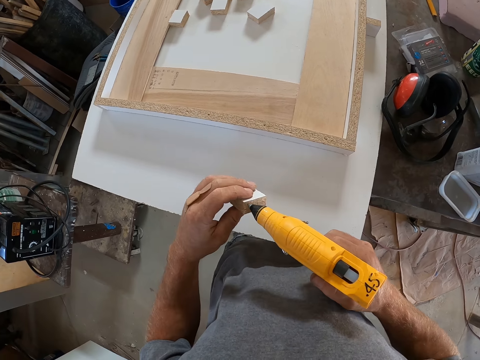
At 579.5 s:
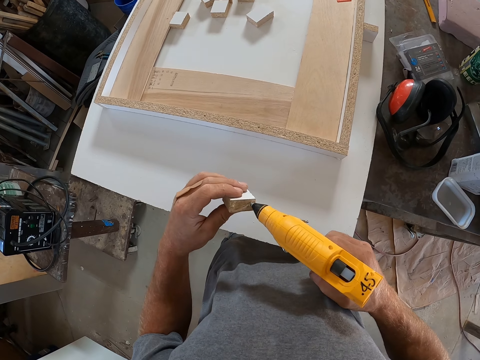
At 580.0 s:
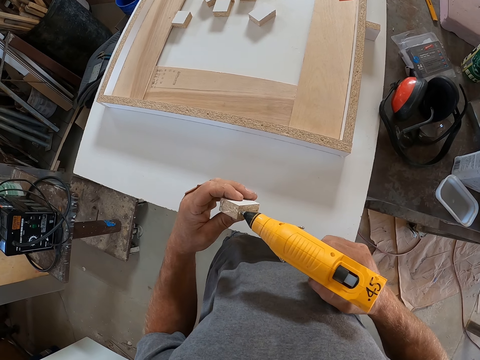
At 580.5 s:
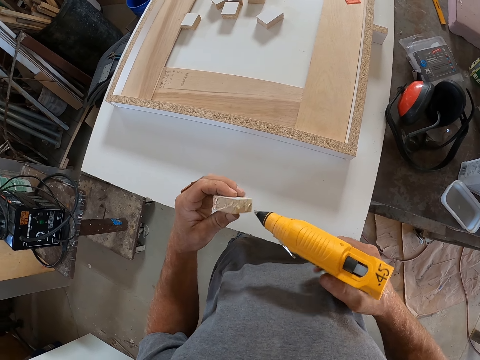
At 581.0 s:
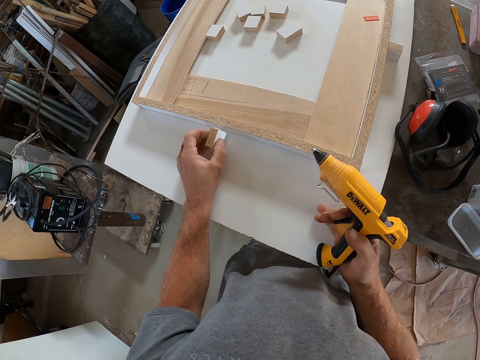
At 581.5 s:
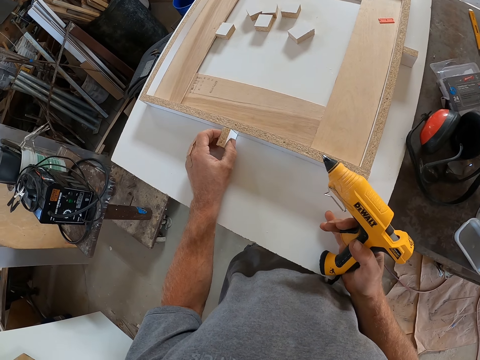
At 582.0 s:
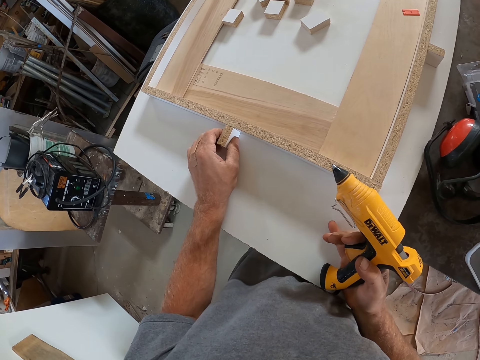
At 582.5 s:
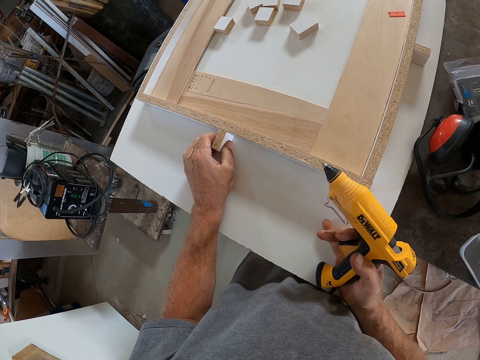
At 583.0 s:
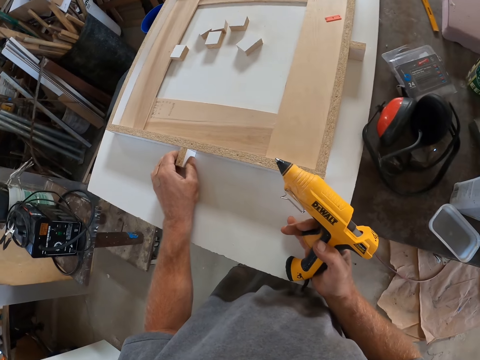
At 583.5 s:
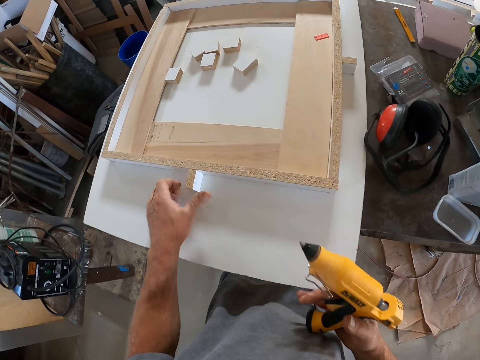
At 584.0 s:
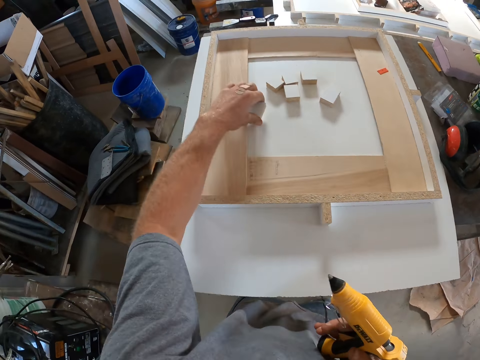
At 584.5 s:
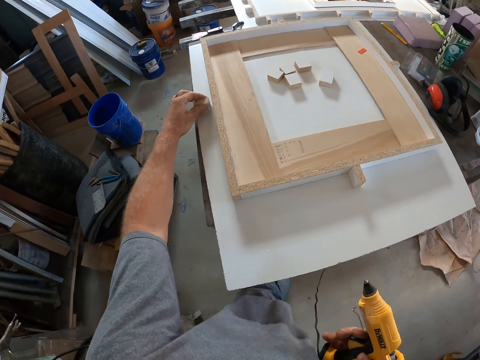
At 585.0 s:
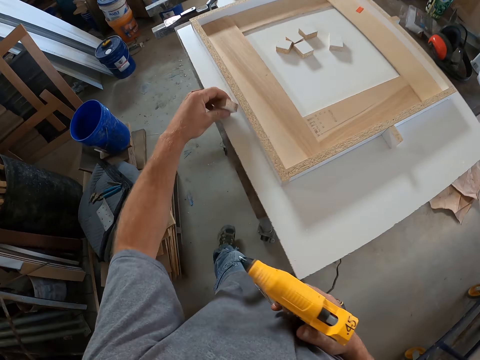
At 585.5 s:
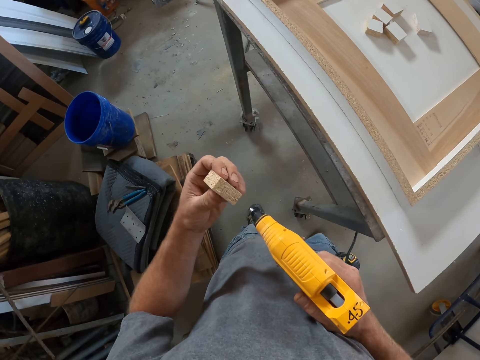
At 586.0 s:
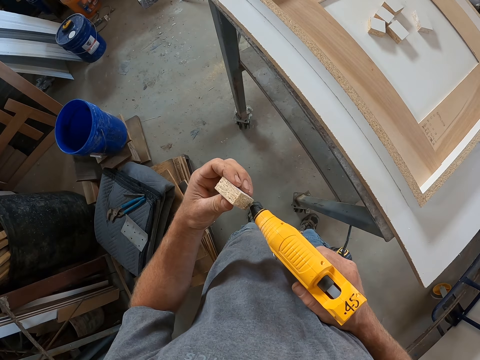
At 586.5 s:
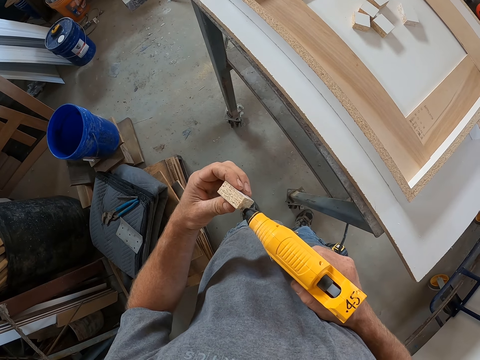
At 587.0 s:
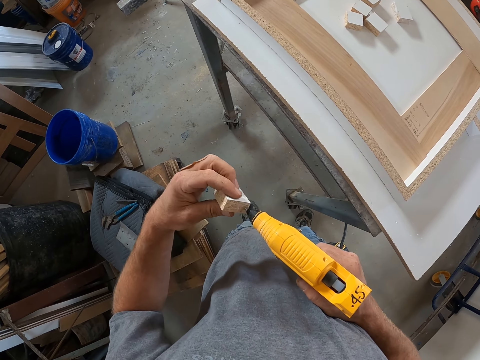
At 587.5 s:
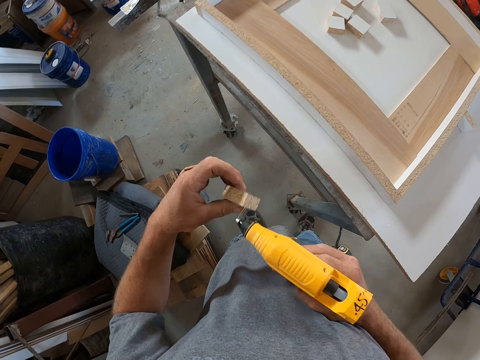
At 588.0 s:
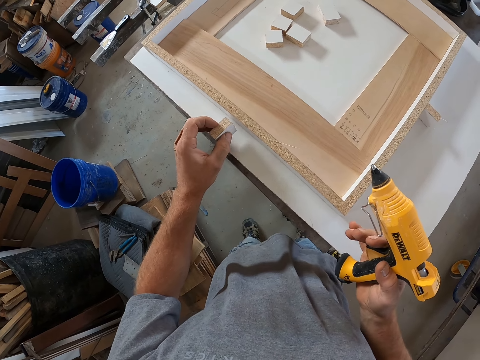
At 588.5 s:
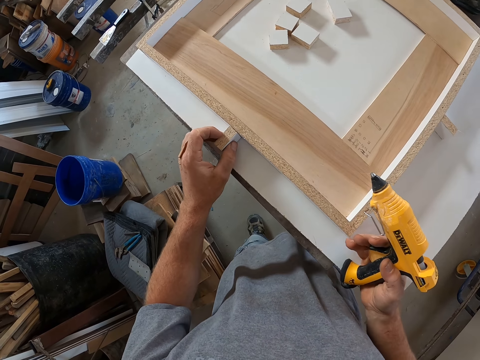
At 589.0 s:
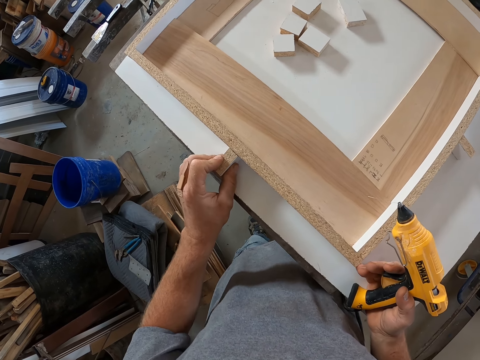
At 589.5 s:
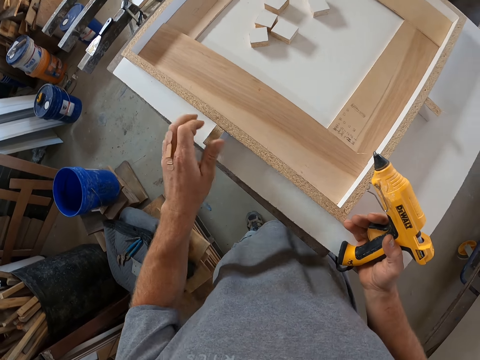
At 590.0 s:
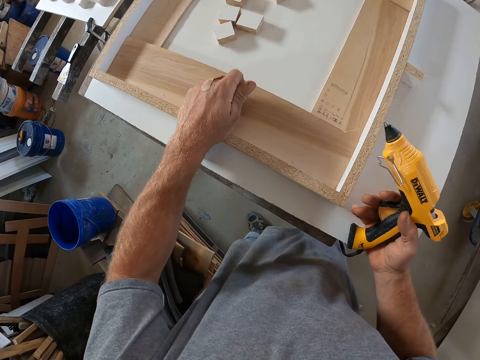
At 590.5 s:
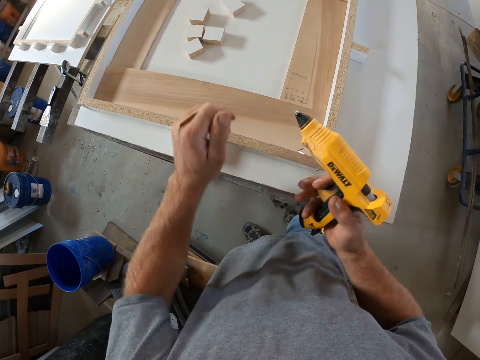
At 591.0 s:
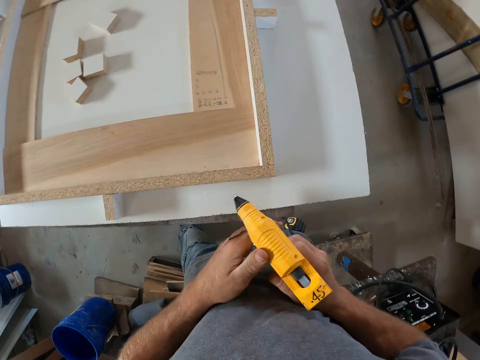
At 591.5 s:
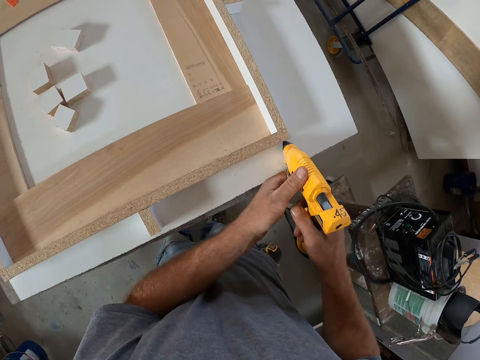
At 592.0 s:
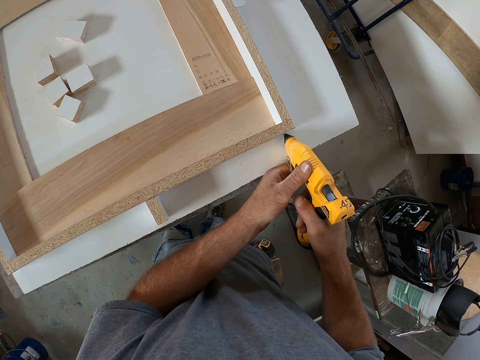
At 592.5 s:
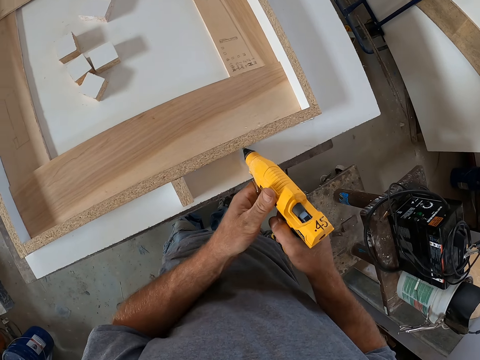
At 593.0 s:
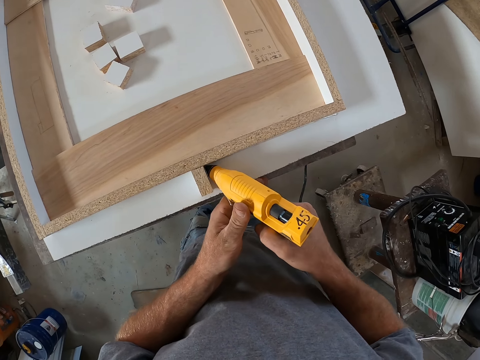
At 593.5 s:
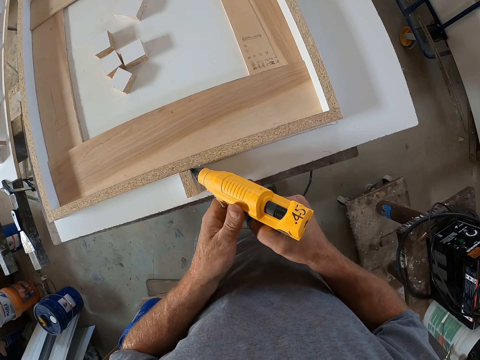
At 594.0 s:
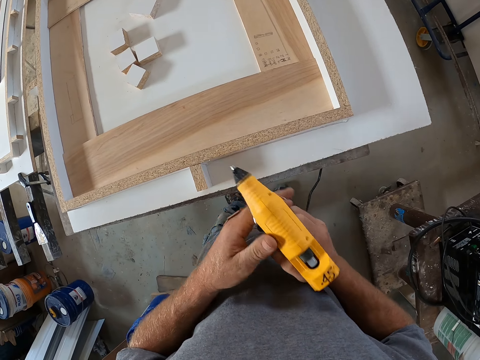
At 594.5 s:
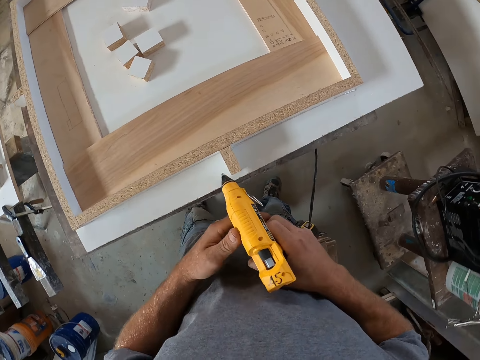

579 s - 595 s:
The camera wearer applies glue to the wood with the glue gun. He puts the piece of wood against the frame and fixes the wood on the board. He takes another block of wood from the board and puts the piece of wood against the frame. He applies glue to the wood with the glue gun. He fixes the wood on the board and puts the piece of wood against the frame. He puts his hand on the wooden frame. He applies glue to the board with the glue gun.

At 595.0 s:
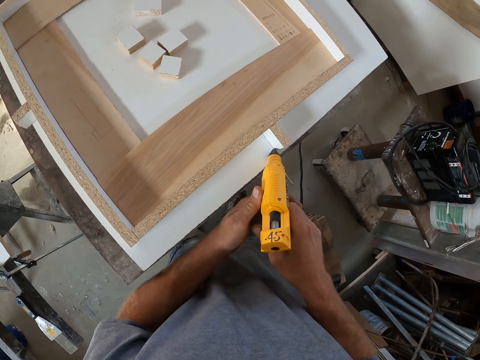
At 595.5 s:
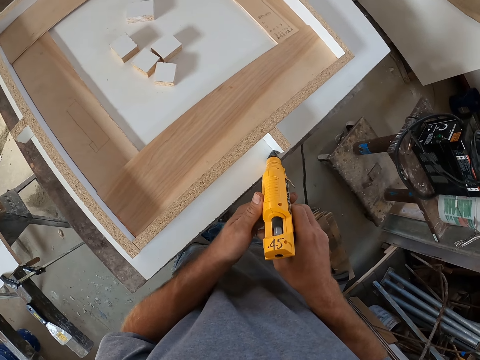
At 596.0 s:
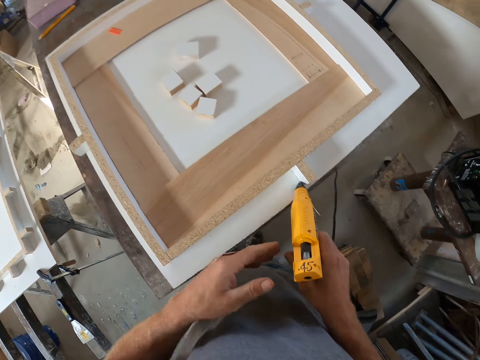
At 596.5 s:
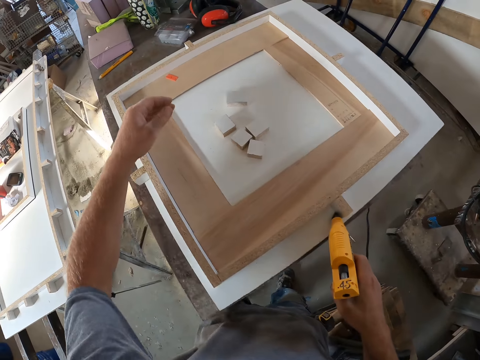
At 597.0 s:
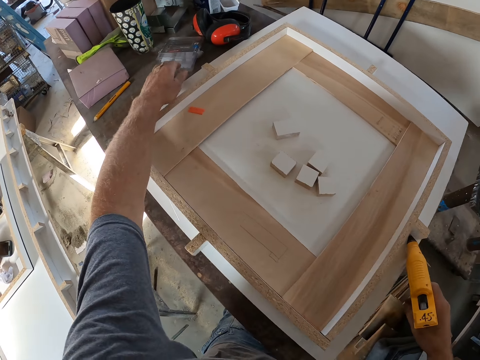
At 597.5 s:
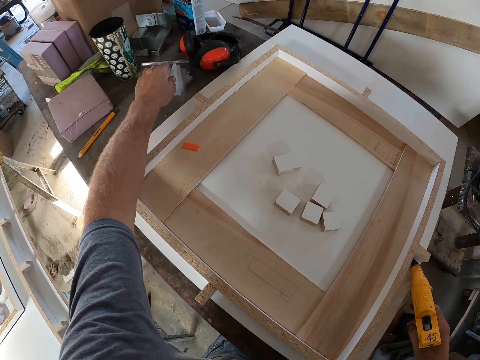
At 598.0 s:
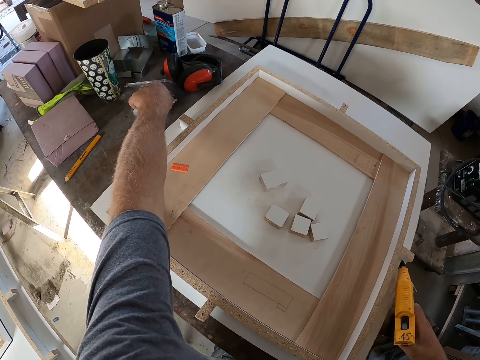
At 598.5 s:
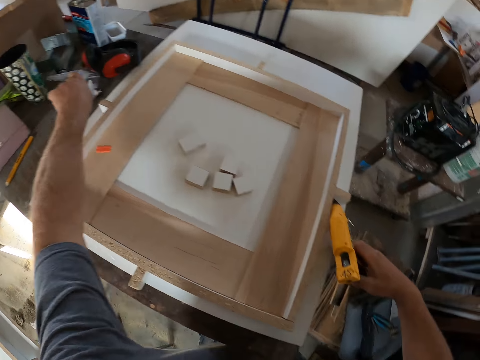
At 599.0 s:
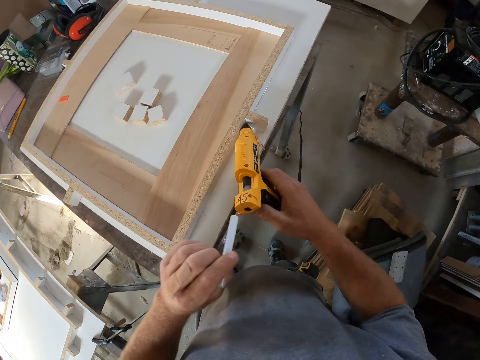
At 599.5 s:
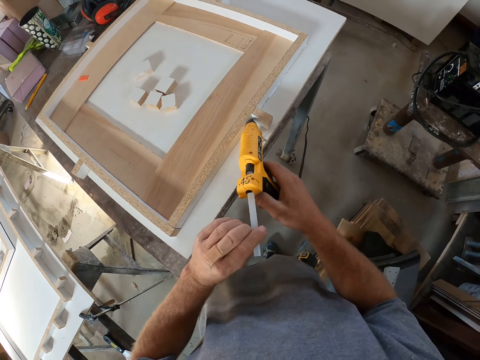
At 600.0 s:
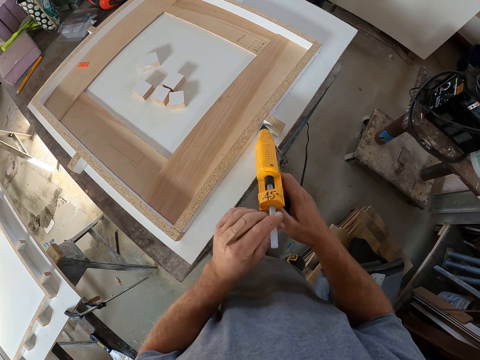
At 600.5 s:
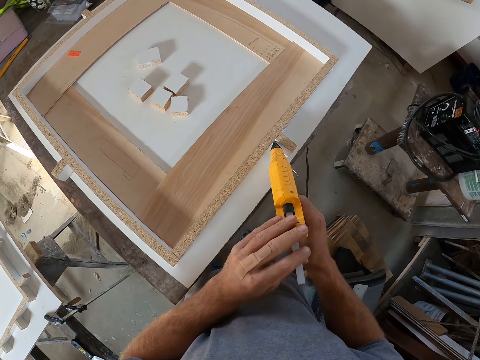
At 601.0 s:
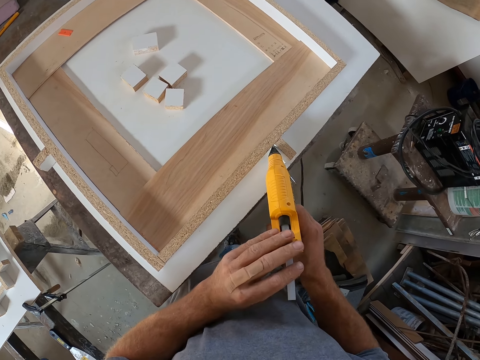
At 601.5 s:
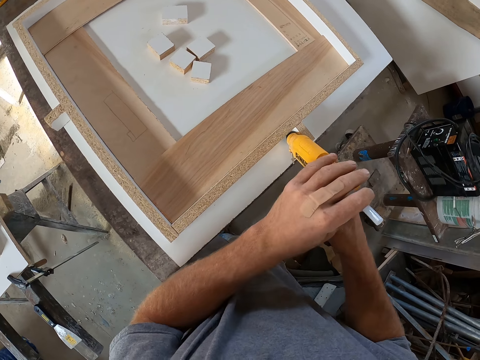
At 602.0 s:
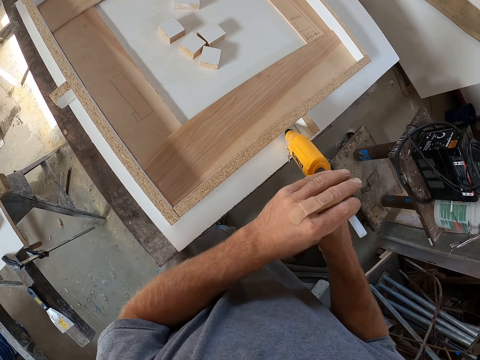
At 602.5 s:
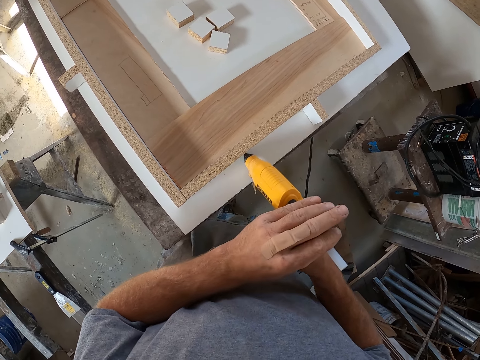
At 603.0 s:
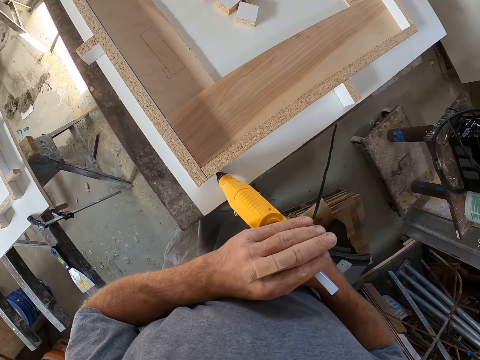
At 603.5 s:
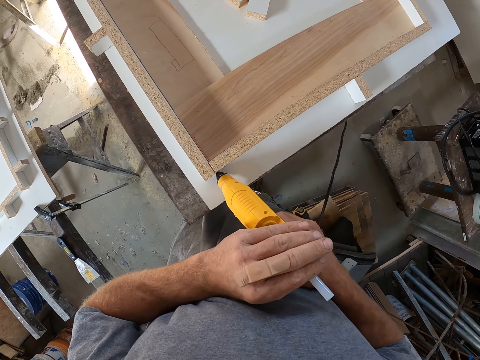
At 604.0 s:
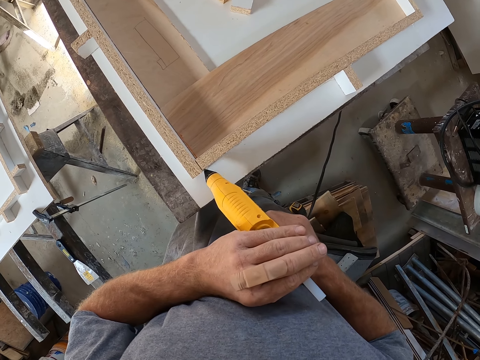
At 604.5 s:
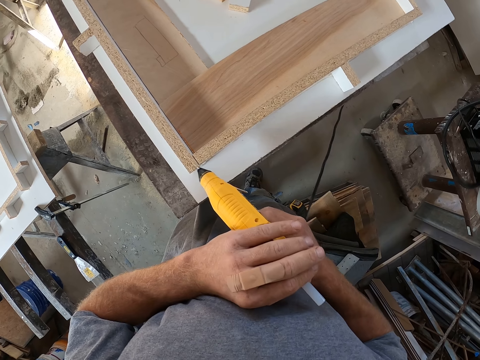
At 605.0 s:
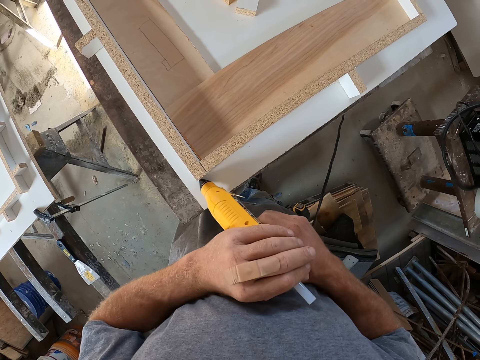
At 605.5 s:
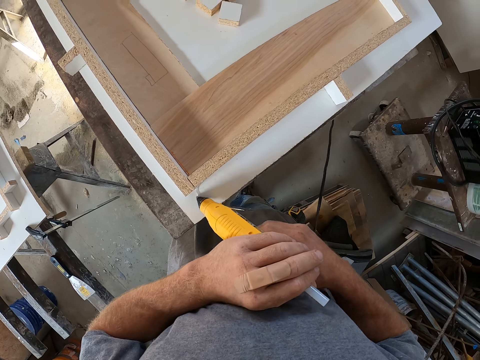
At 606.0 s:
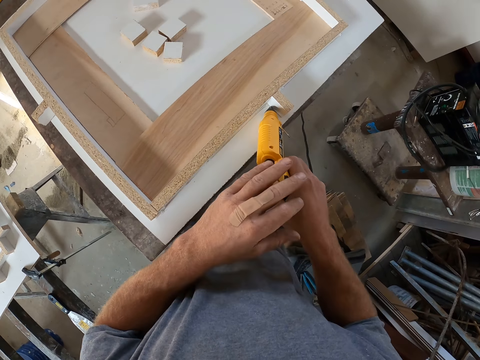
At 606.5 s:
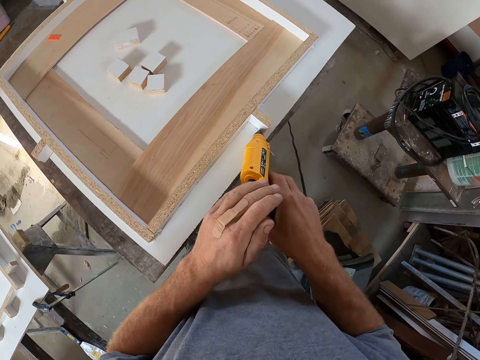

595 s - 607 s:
The camera wearer takes a tube from the table. They put the tube into the glue gun. They apply glue to the board with the glue gun.
